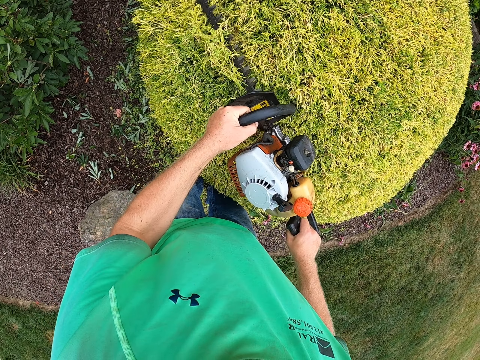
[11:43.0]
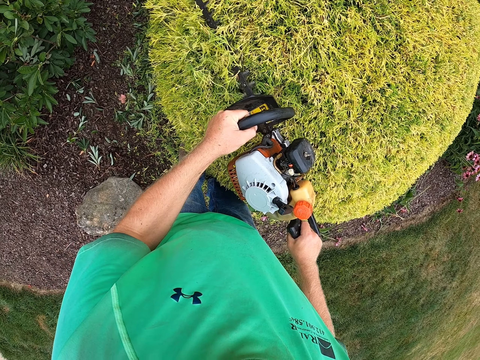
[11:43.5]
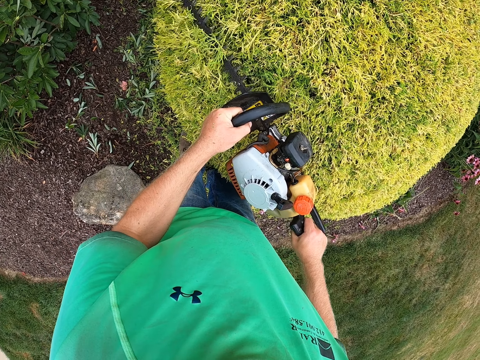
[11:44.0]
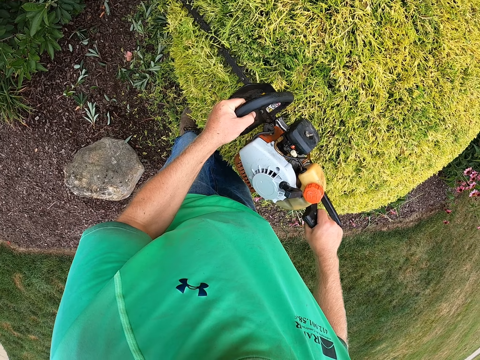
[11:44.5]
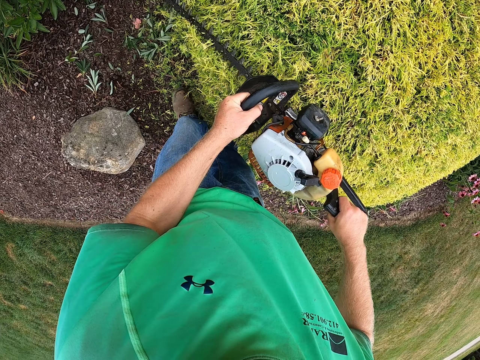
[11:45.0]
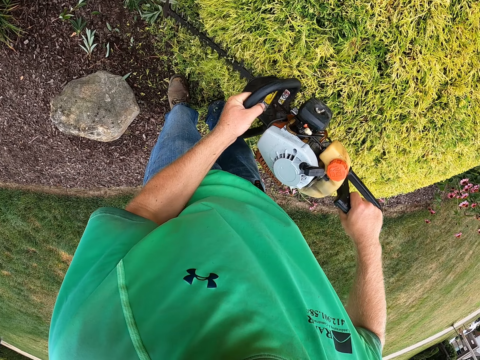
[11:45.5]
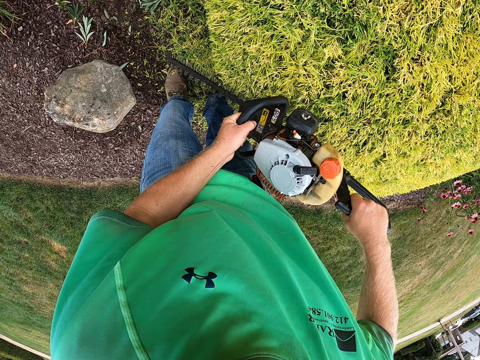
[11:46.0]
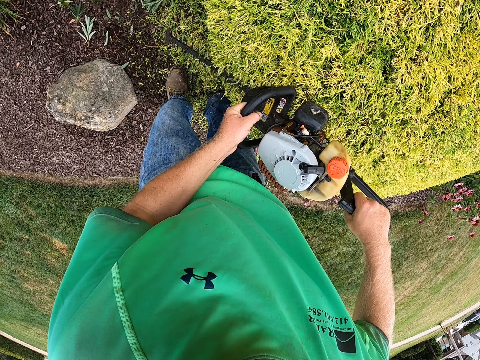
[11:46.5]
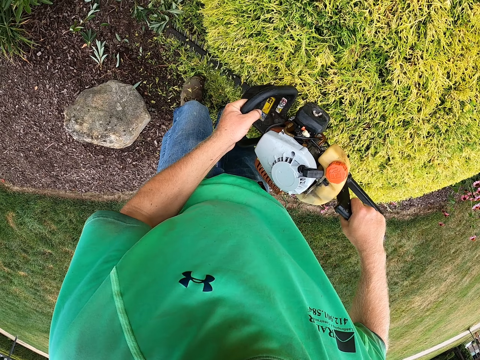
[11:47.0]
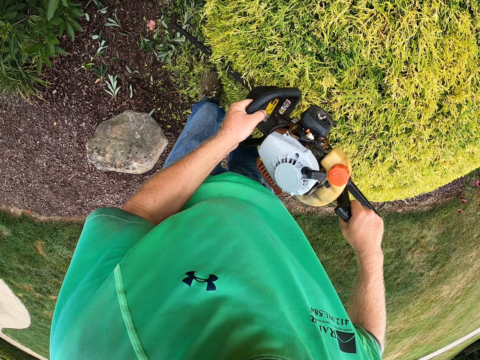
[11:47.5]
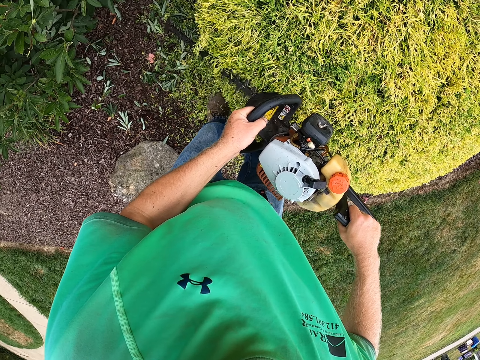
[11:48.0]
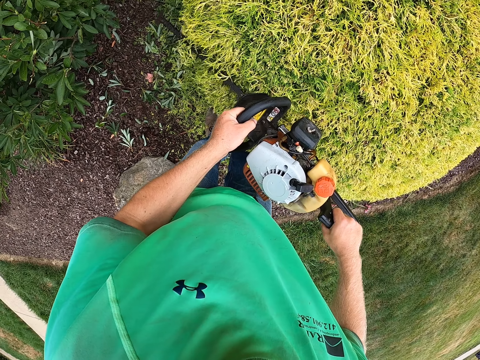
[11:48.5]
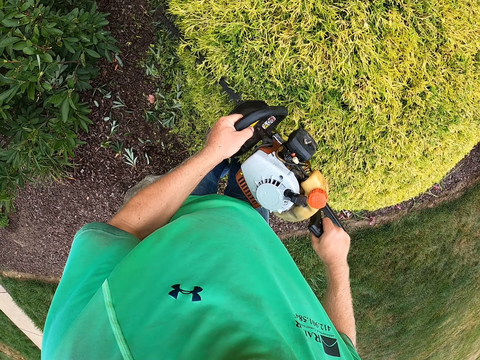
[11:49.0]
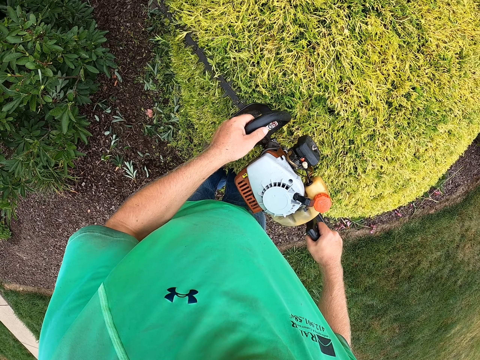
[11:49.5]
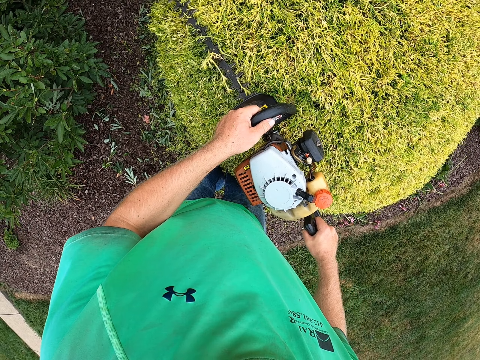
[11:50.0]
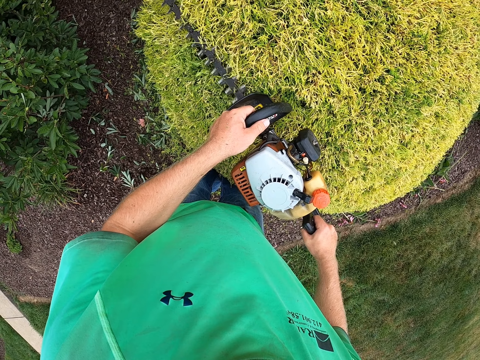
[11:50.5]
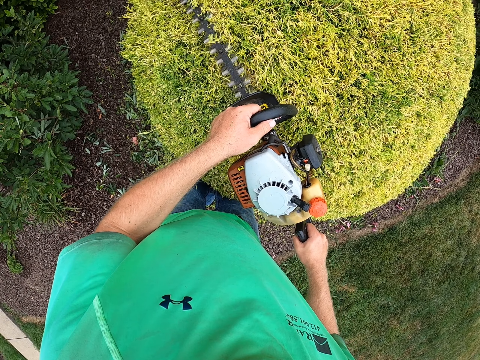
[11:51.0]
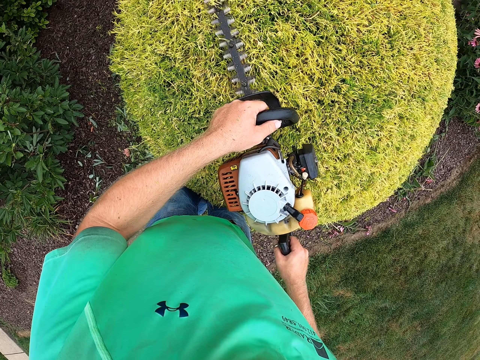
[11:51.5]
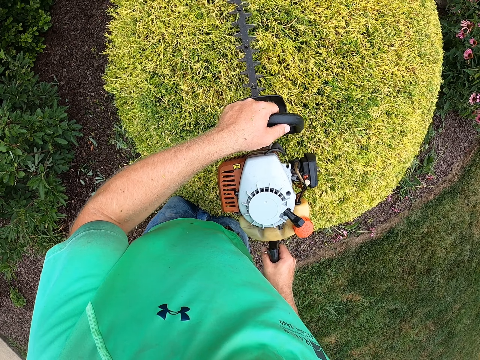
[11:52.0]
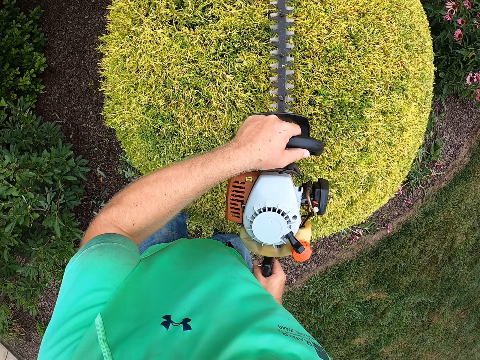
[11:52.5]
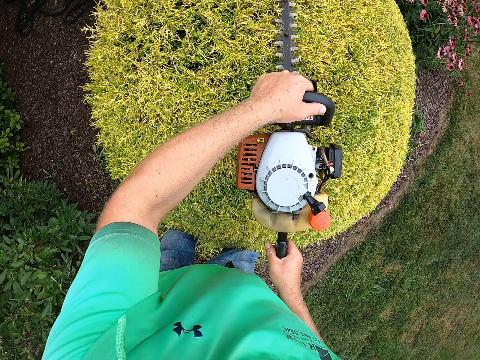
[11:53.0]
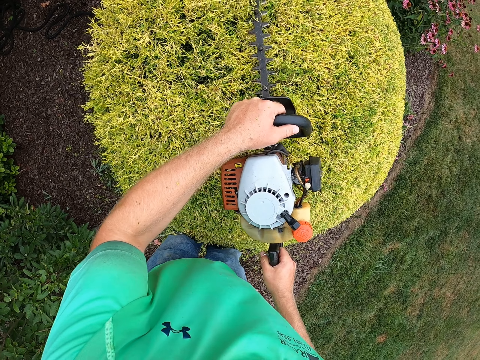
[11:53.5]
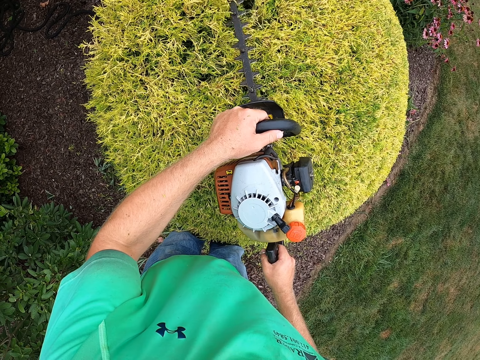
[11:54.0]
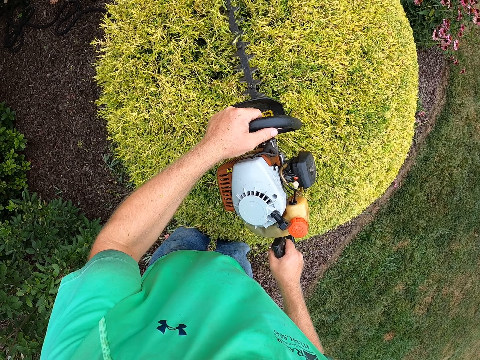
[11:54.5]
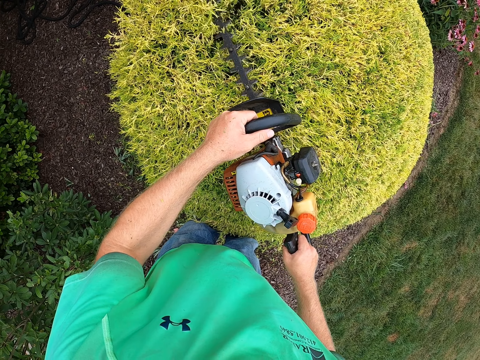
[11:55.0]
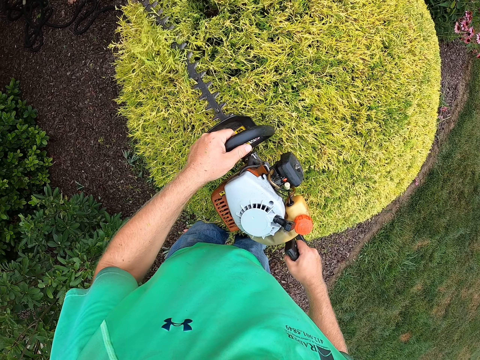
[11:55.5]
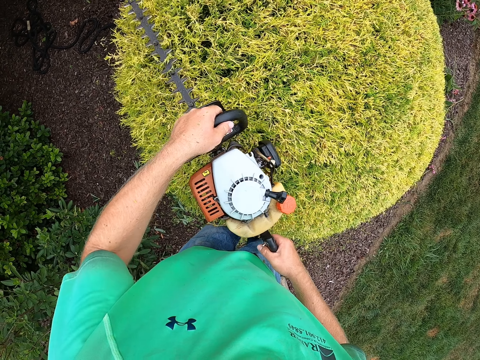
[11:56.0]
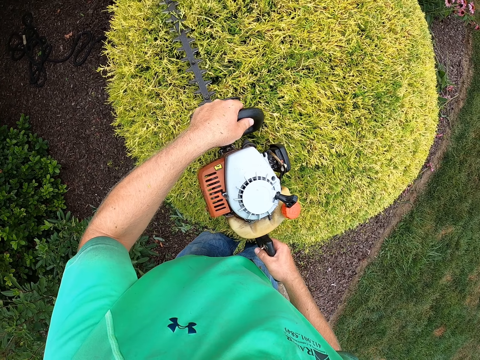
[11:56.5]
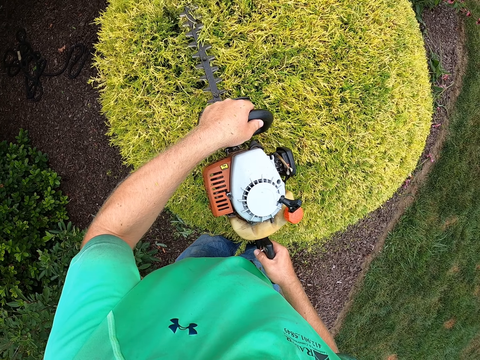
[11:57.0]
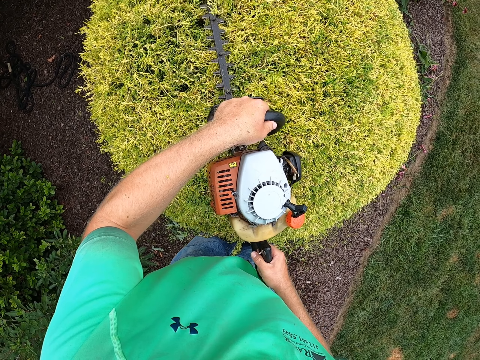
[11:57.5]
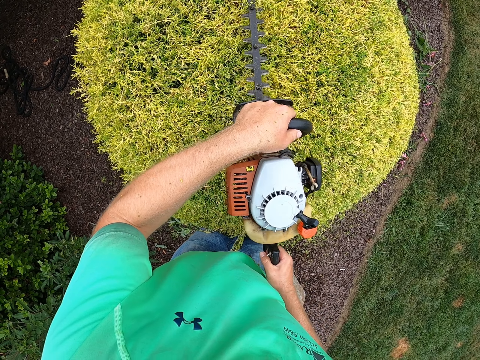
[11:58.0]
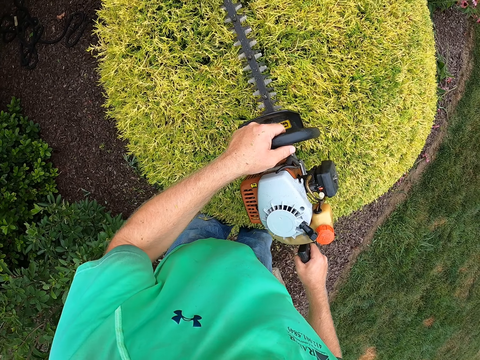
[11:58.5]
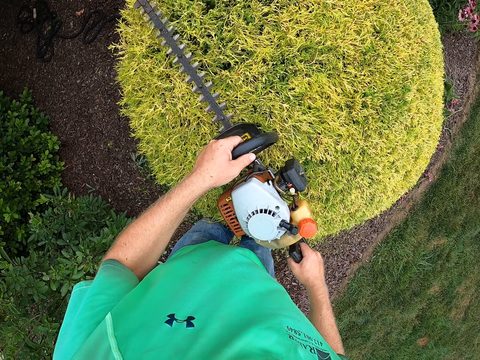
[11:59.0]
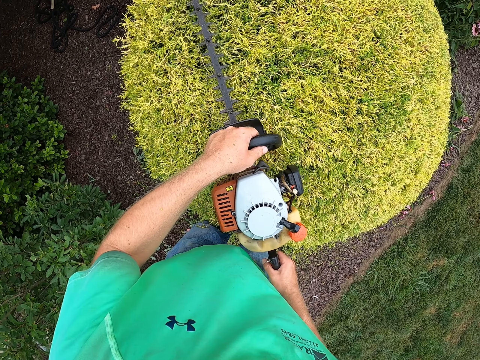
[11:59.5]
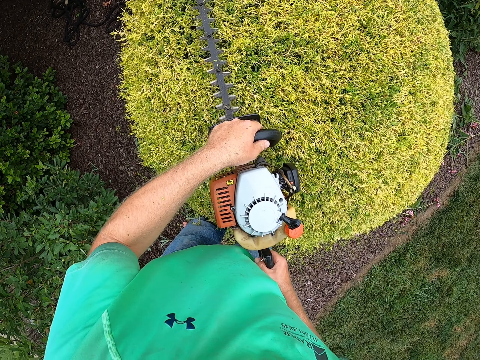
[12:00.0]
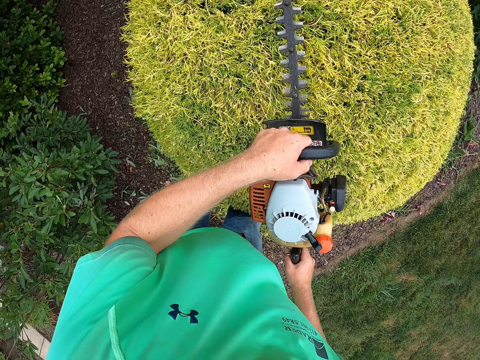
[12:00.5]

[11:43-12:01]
The camera wearer trims a plant with a trimmer. They trim the plant with the trimmer repeatedly.

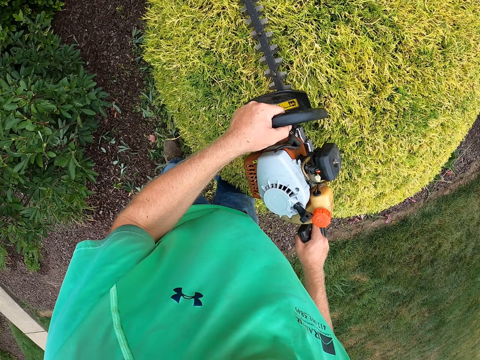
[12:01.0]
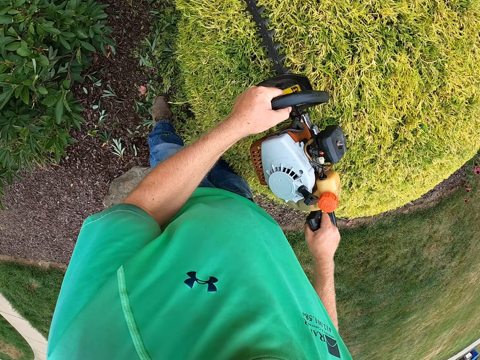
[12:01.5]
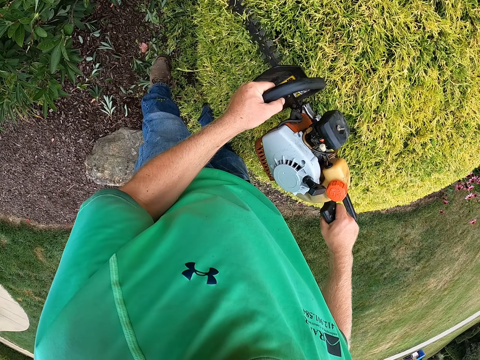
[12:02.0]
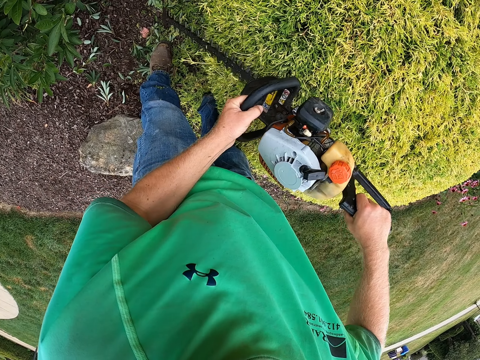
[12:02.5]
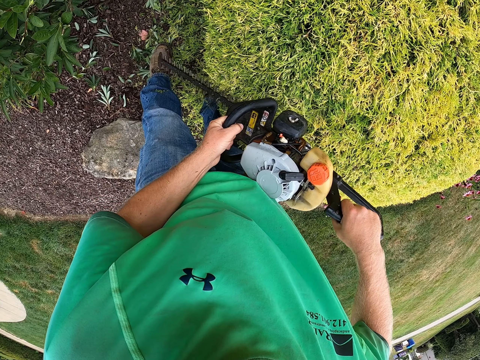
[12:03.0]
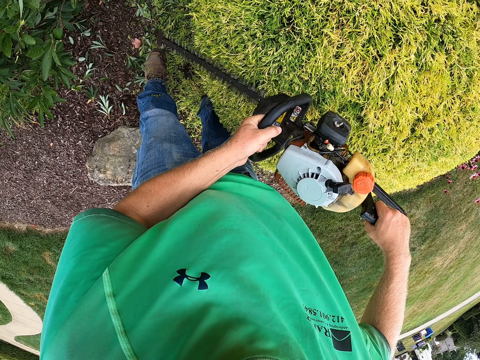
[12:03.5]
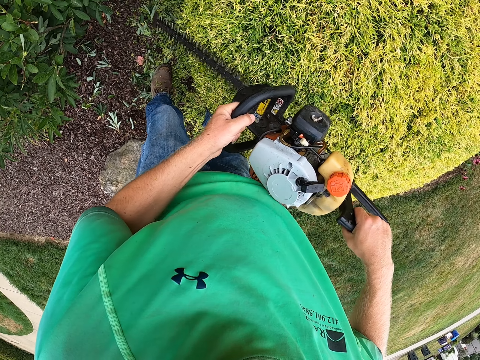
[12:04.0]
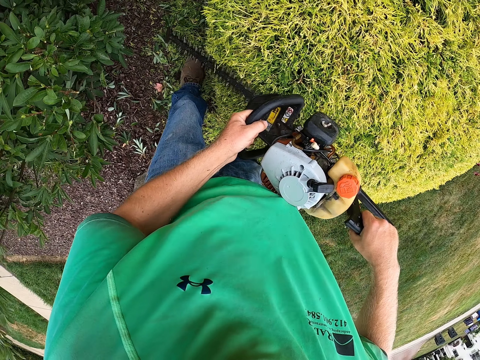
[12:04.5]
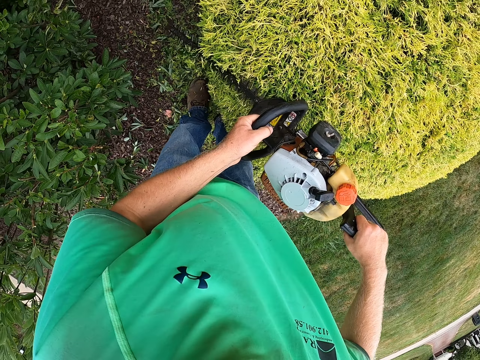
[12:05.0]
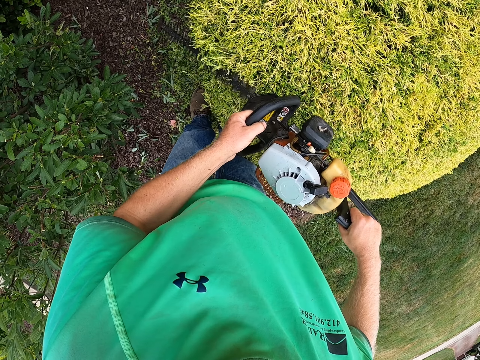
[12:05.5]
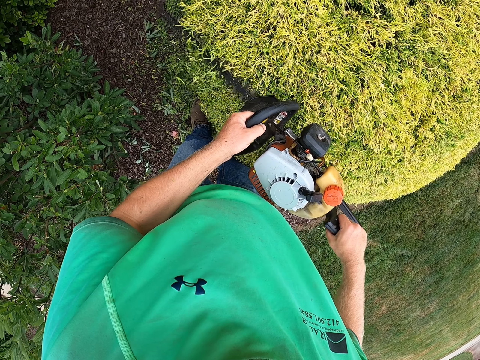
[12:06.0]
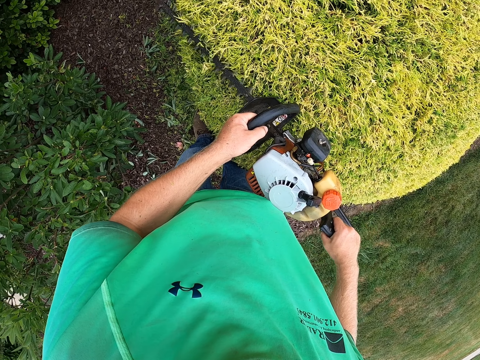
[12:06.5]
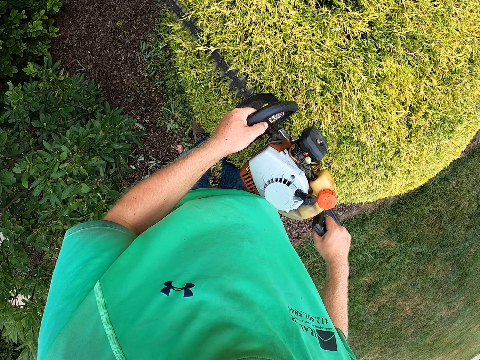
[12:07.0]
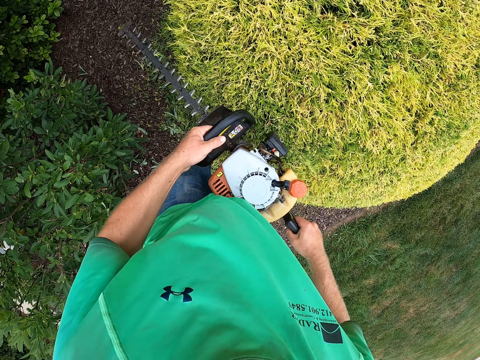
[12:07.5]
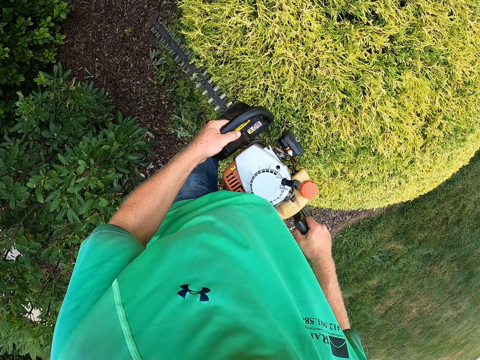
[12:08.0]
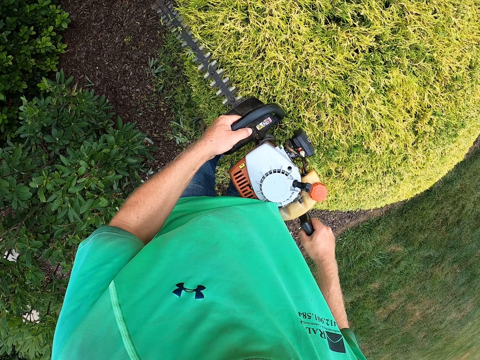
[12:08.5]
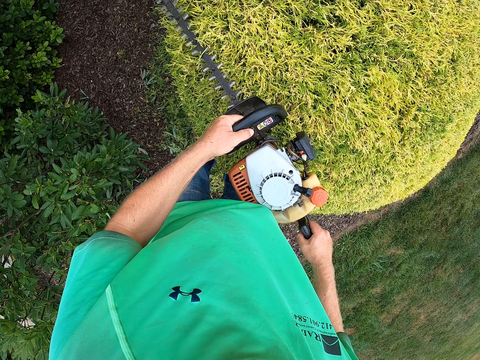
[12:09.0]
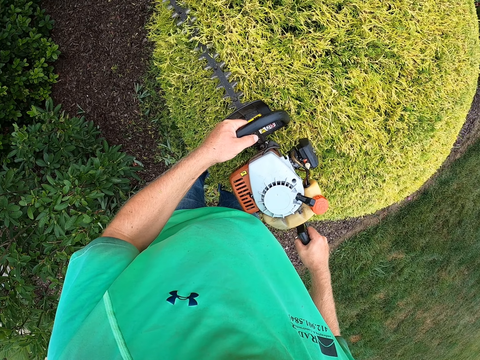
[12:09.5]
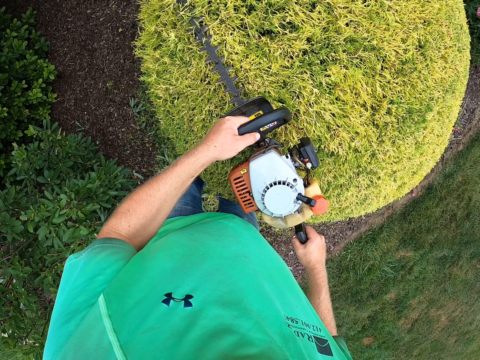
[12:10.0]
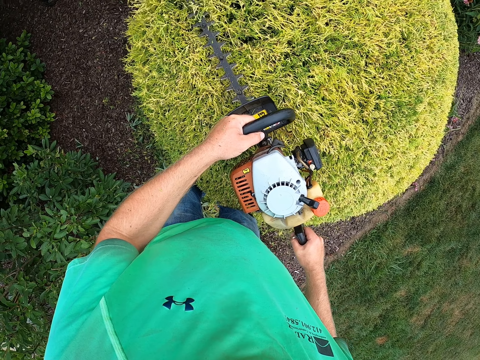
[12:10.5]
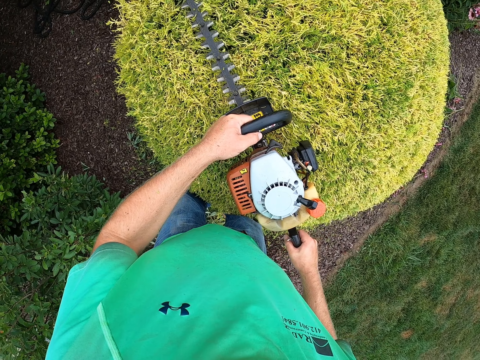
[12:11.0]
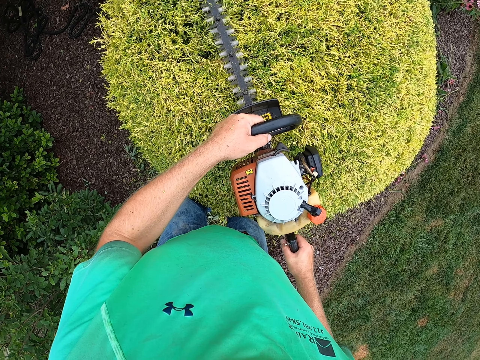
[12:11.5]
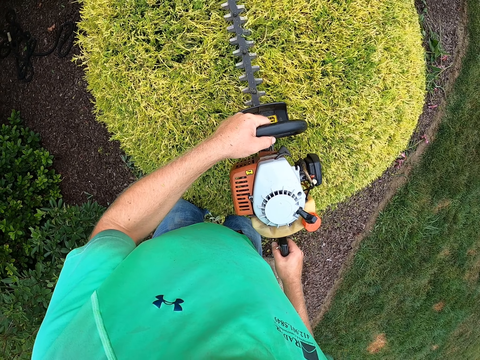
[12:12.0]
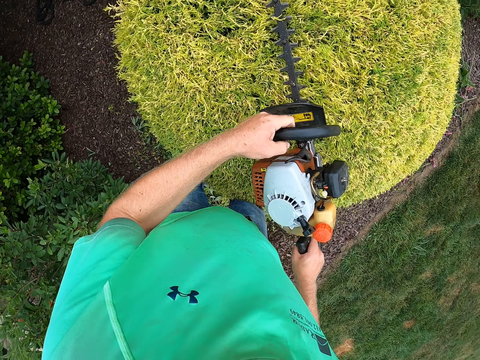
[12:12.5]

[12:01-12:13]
The camera wearer trims a plant with a trimmer. They trim the plant with the trimmer repeatedly.
